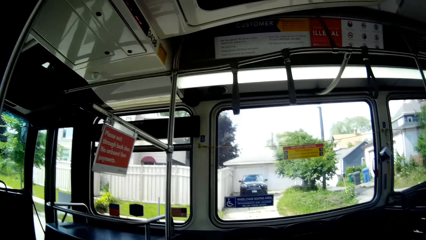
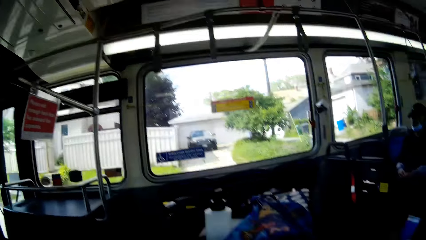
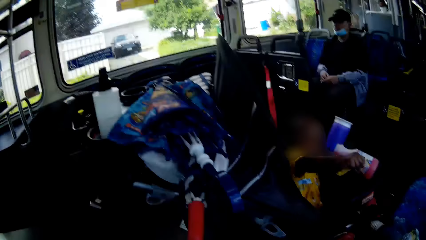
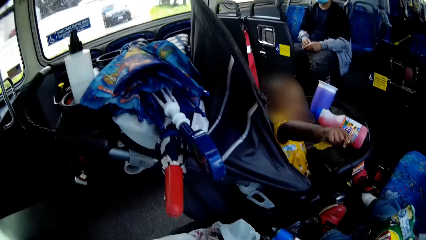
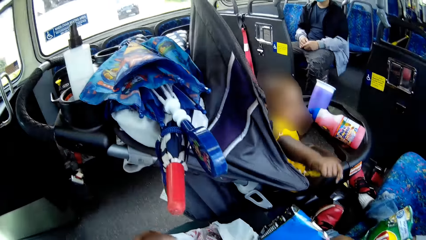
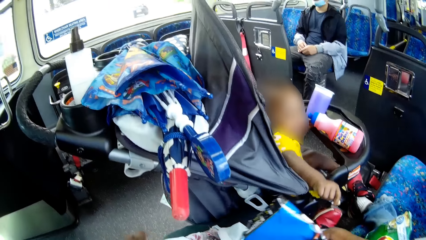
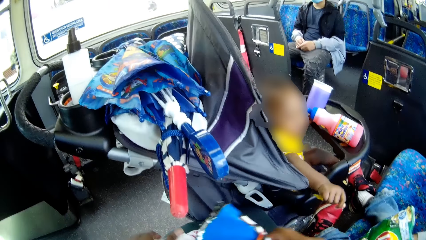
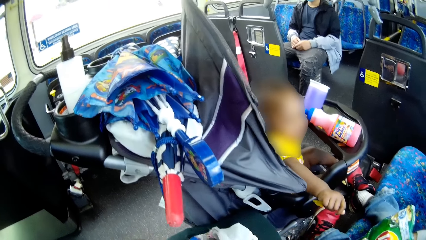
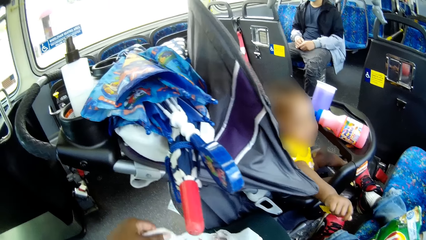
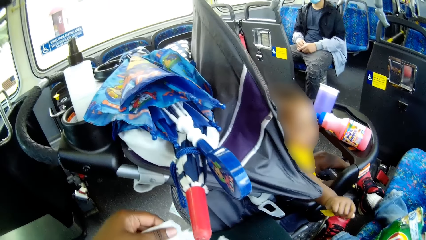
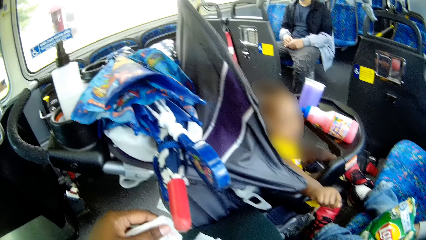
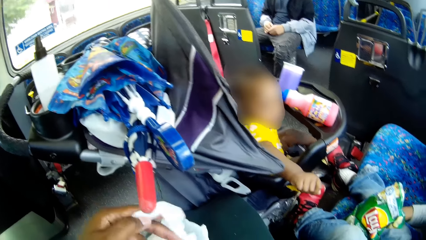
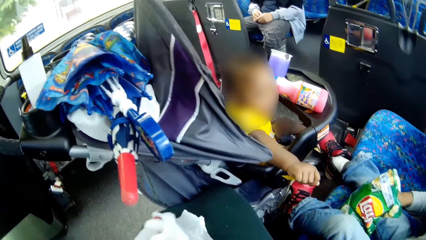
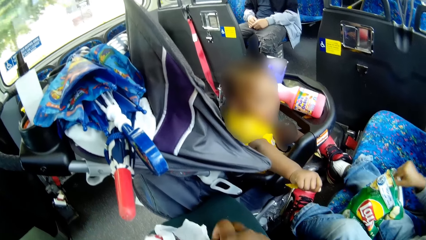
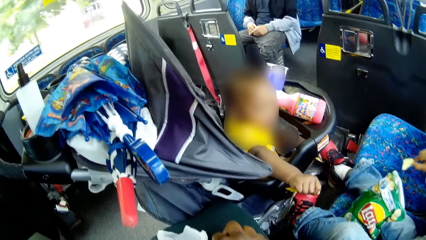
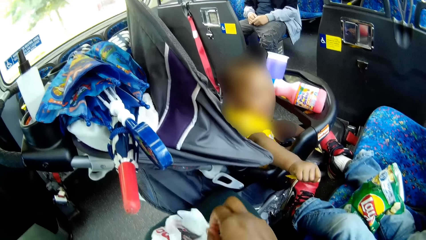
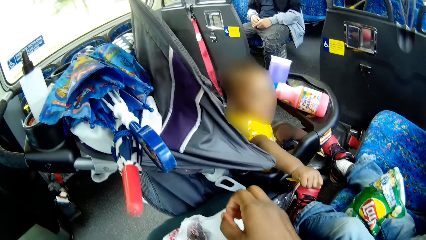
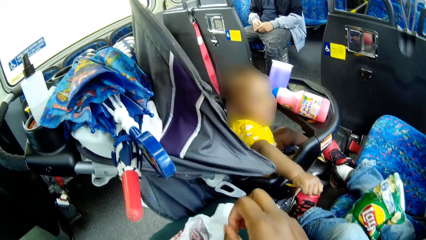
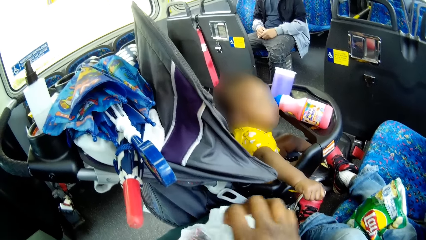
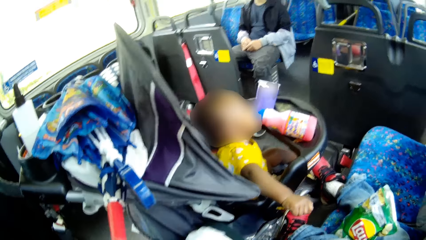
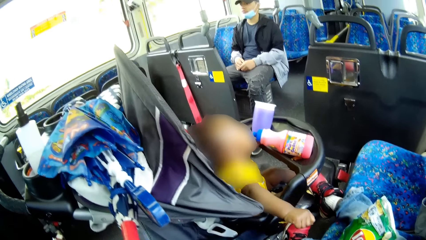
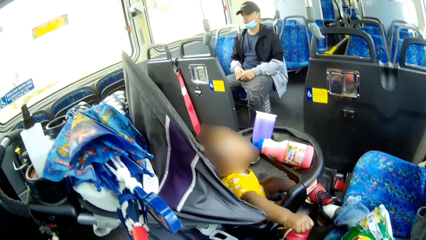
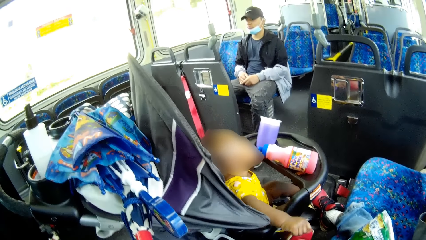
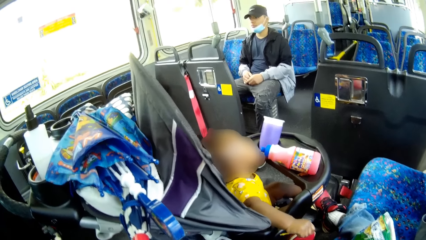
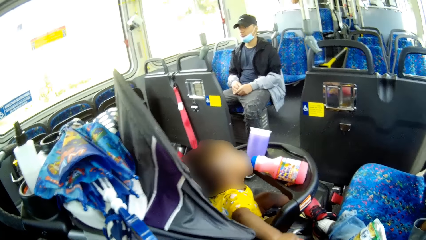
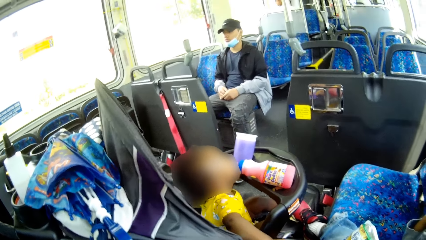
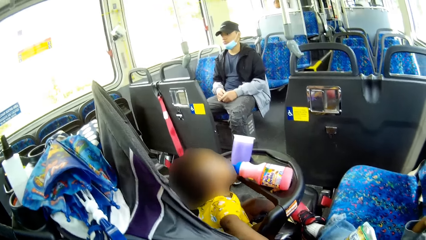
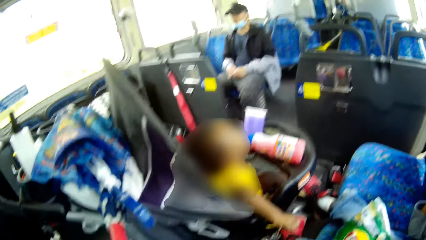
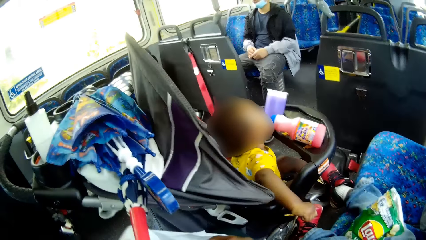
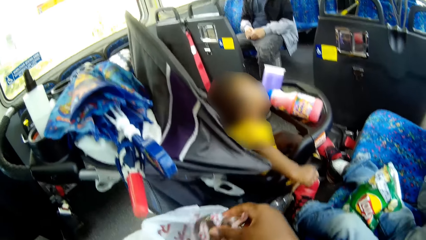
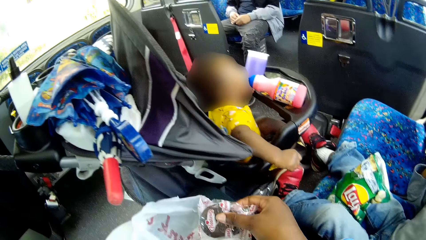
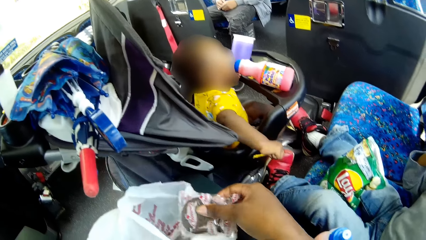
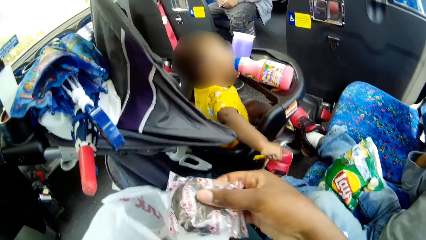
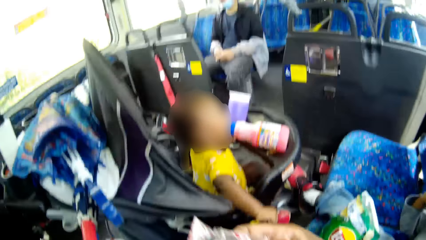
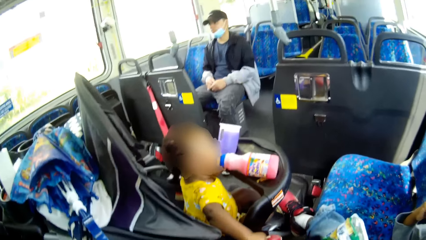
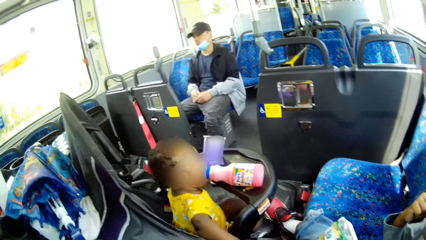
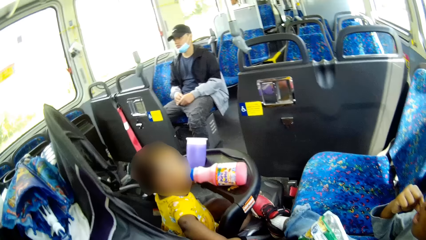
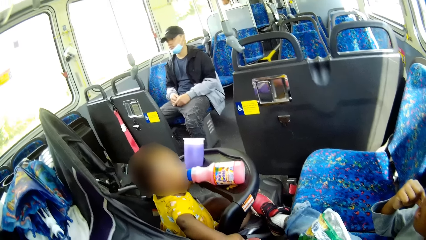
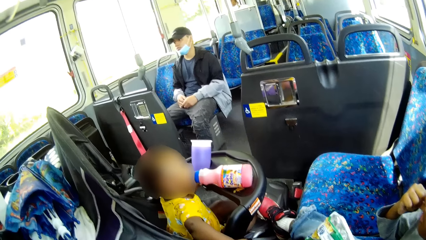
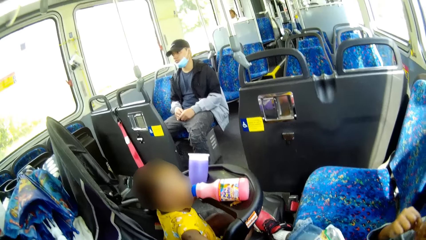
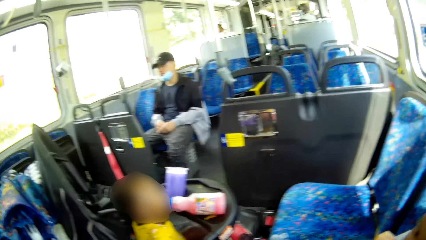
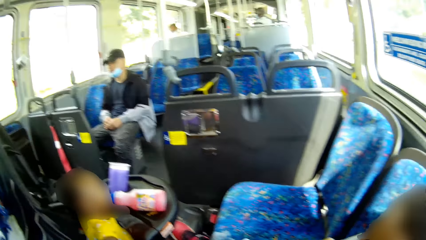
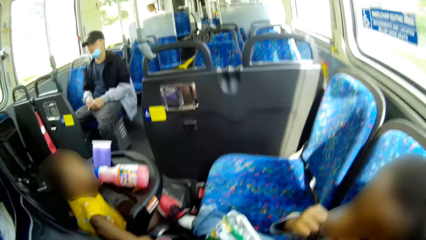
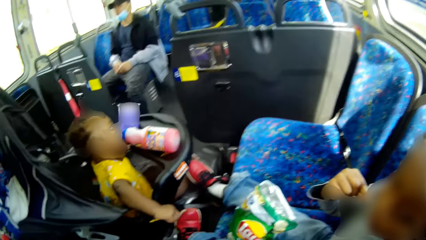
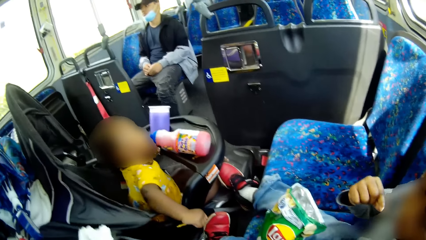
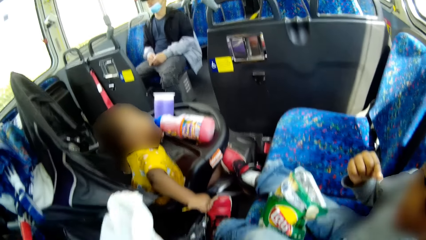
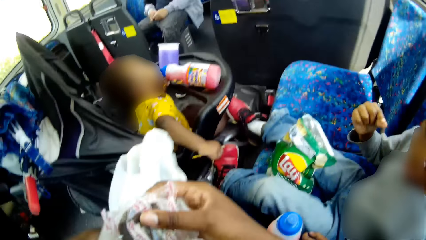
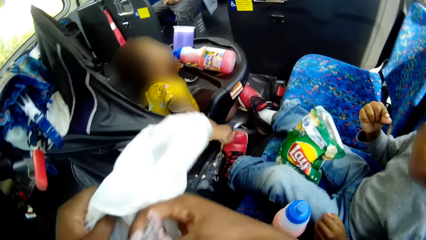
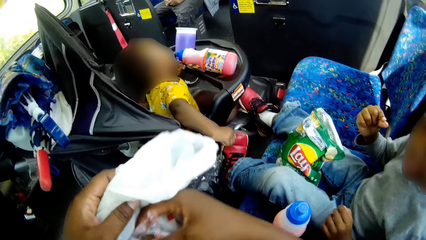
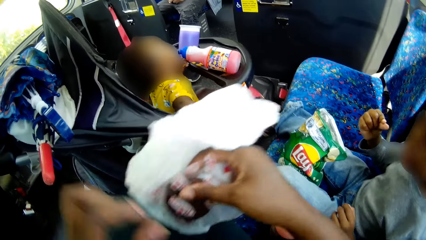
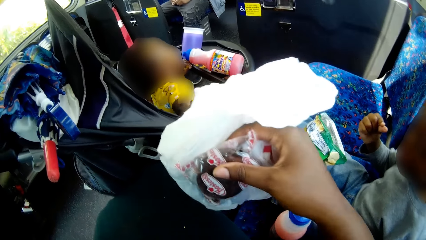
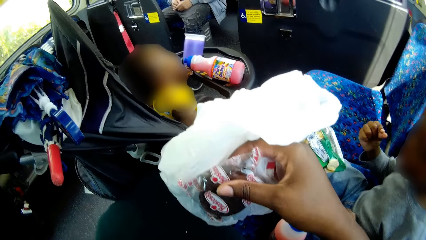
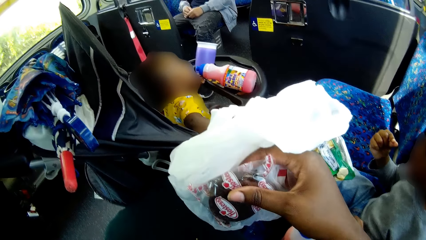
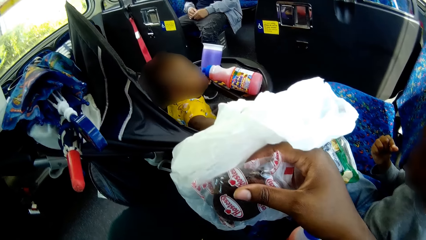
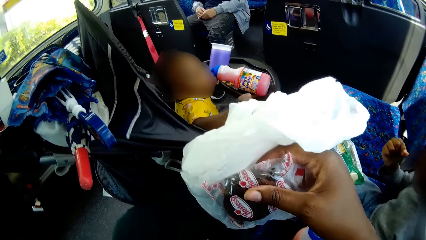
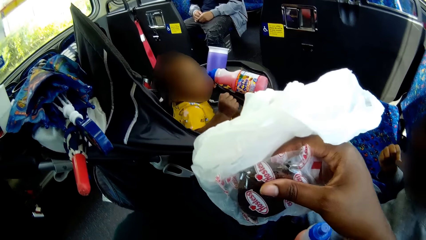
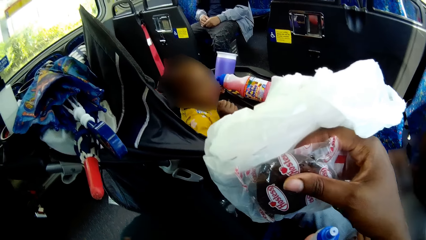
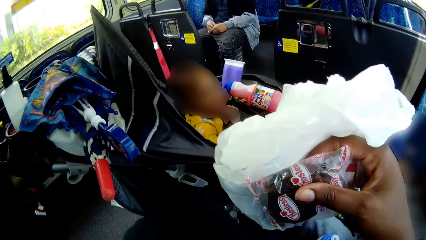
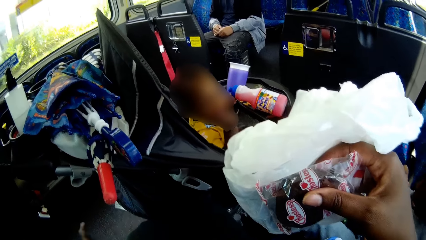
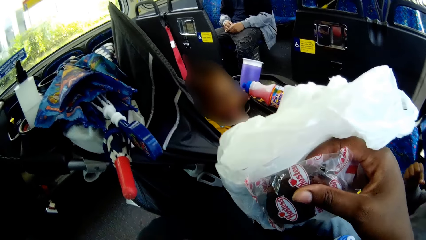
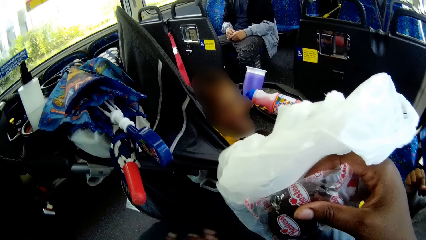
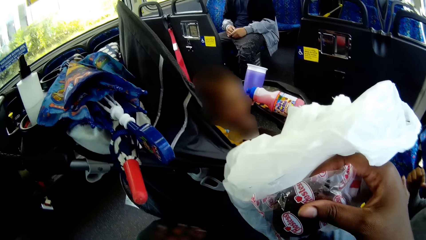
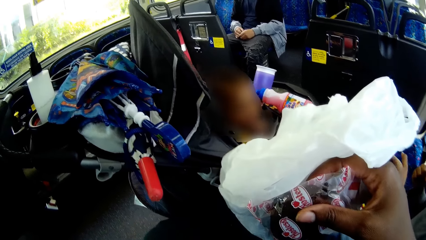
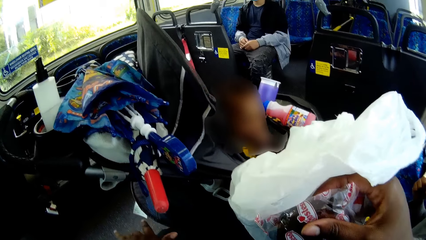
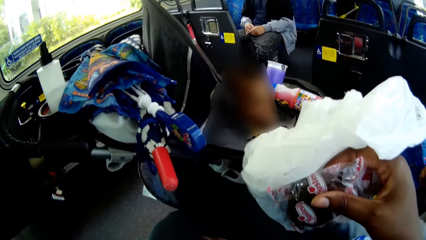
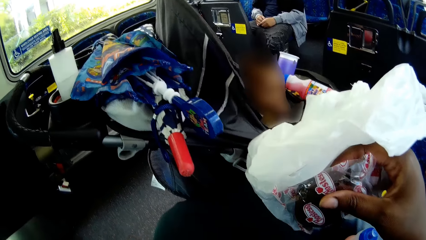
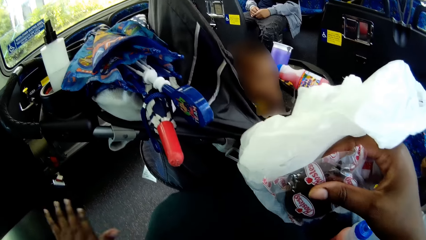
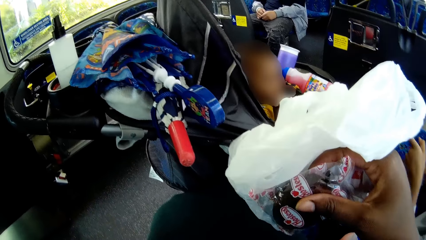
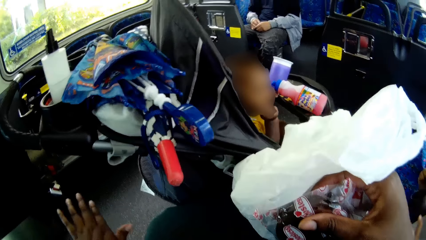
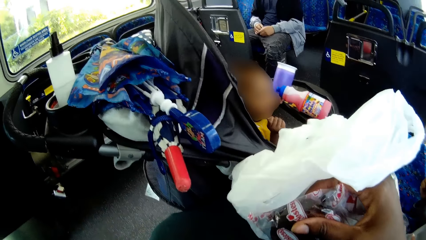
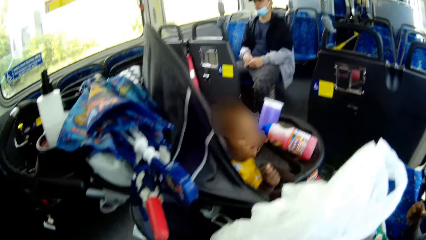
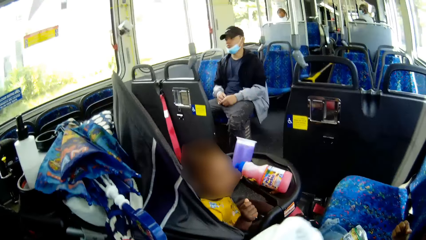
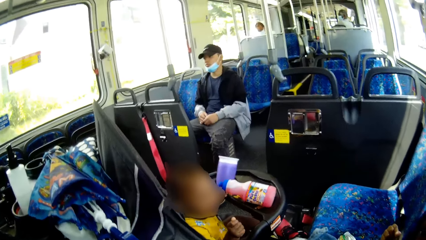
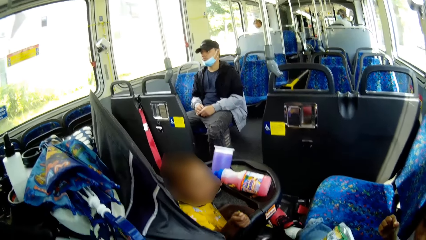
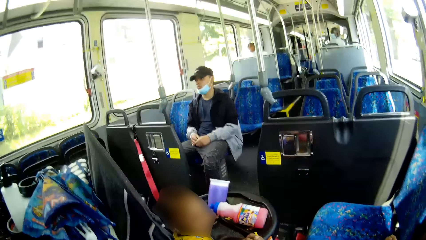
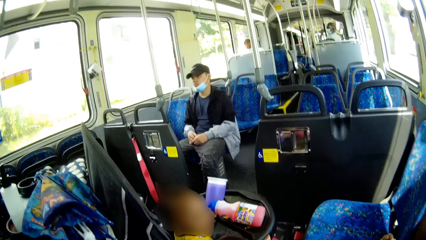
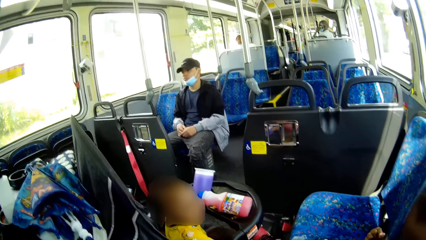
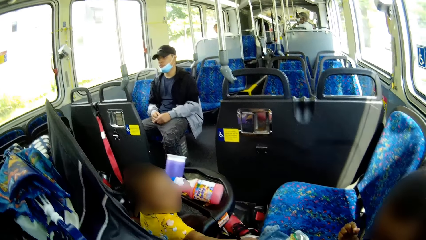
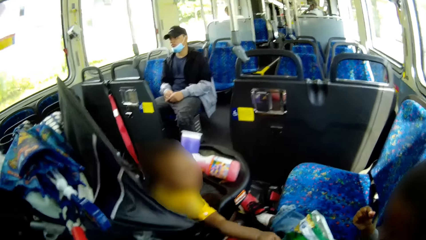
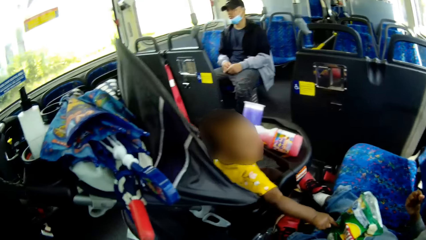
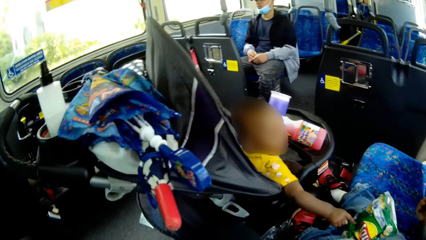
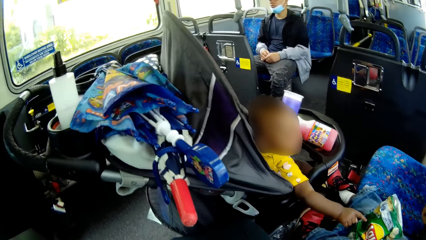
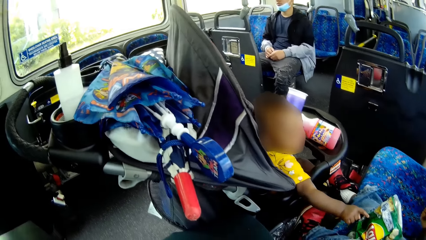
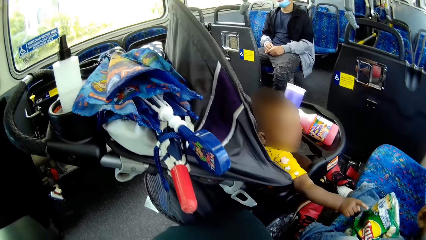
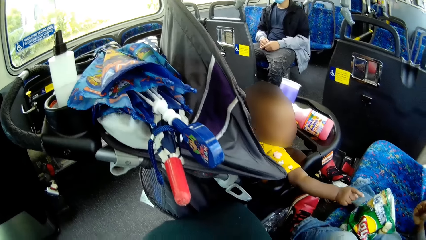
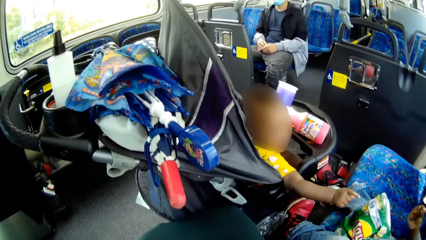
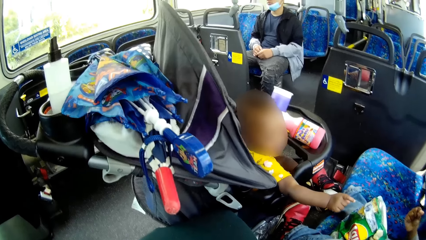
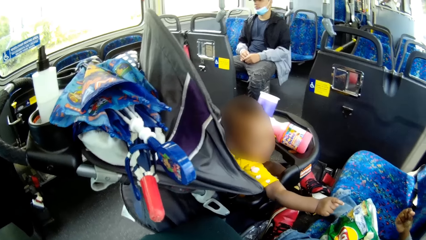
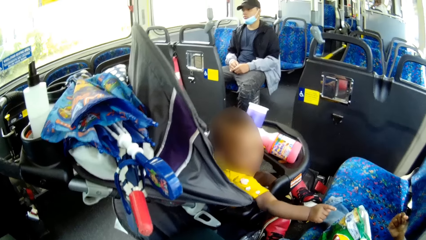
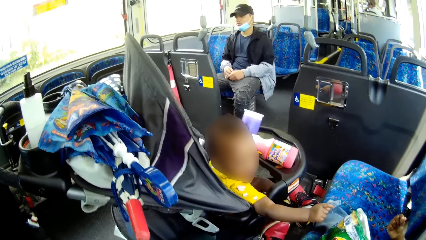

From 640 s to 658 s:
An infant eats some potato chips with his right hand. The camera wearer picks up a tissue paper. She brings out an unopened cup cake from a nylon with her right hand. She interacts with the infant. She talks to someone. She dusts off her skirt with her left hand. A baby eats a piece of potato chip in its right hand. The infant interacts with the camera wearer.
